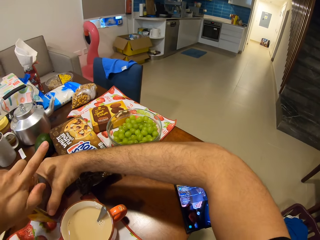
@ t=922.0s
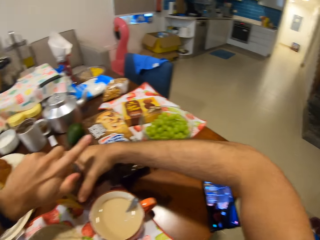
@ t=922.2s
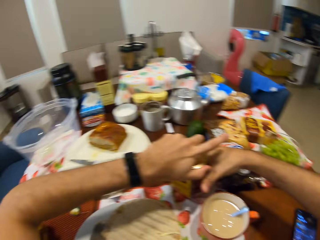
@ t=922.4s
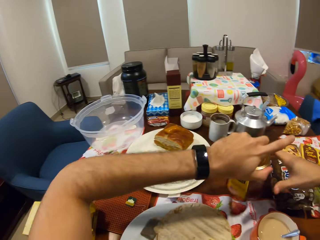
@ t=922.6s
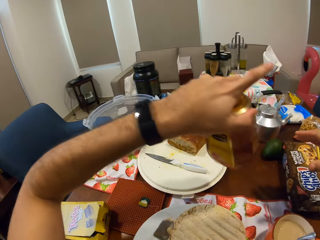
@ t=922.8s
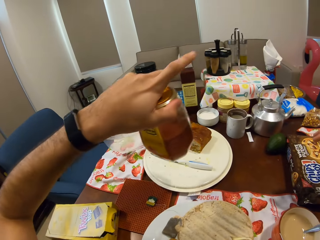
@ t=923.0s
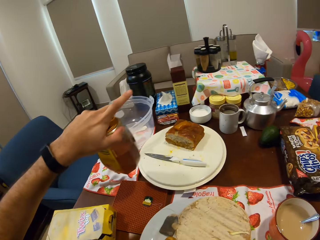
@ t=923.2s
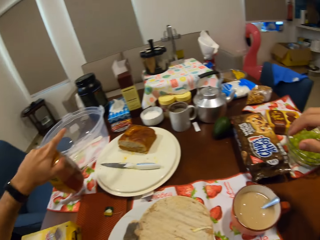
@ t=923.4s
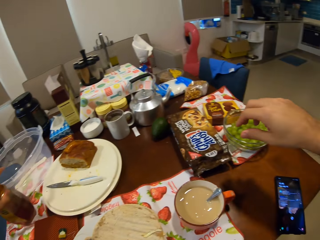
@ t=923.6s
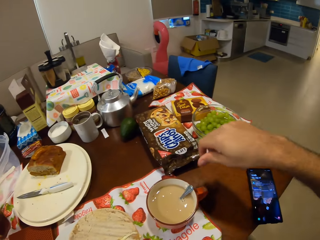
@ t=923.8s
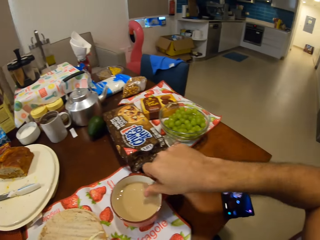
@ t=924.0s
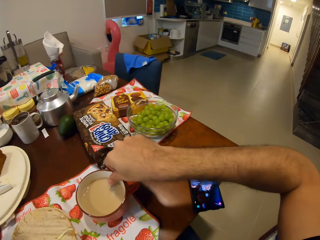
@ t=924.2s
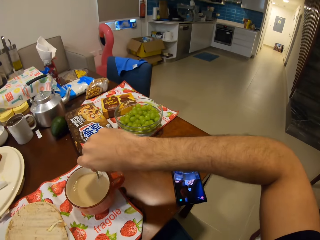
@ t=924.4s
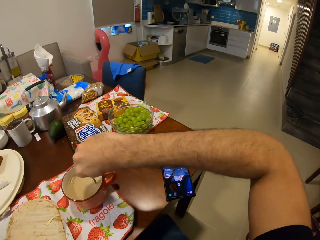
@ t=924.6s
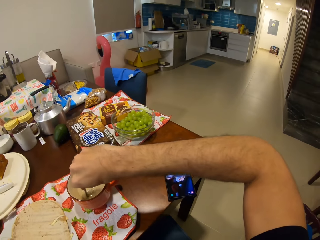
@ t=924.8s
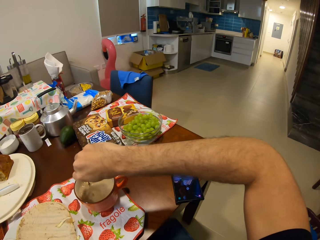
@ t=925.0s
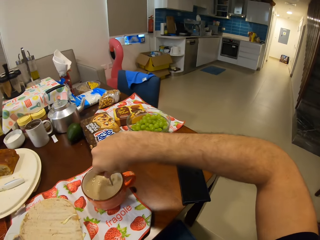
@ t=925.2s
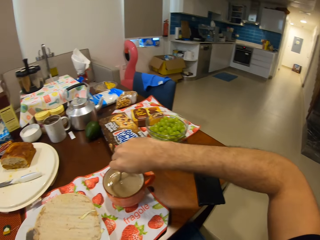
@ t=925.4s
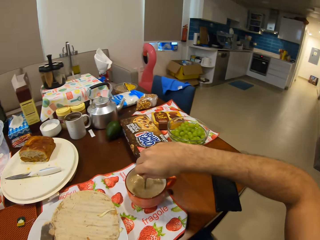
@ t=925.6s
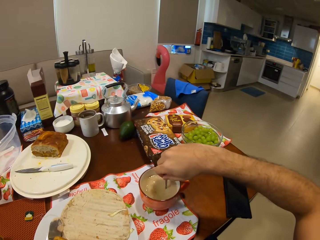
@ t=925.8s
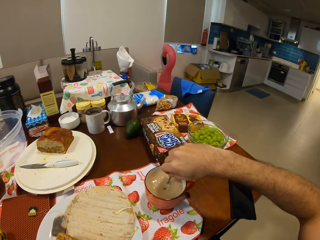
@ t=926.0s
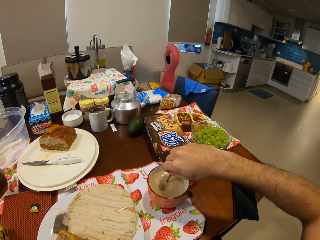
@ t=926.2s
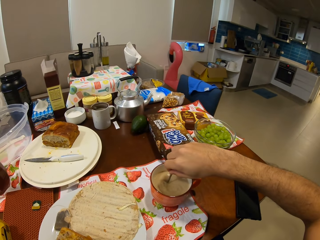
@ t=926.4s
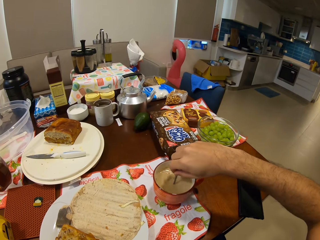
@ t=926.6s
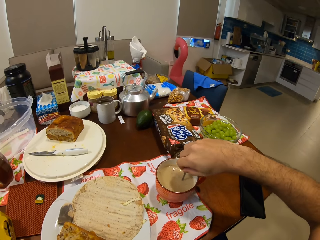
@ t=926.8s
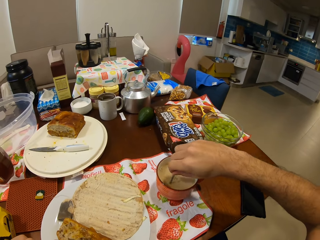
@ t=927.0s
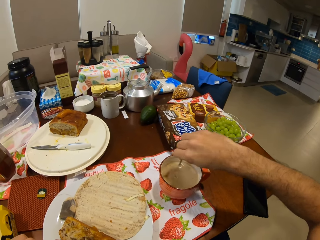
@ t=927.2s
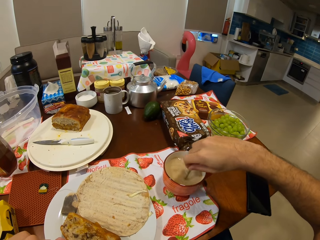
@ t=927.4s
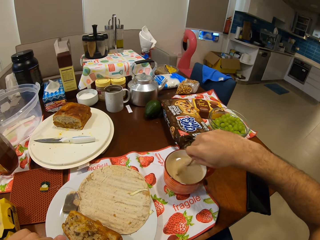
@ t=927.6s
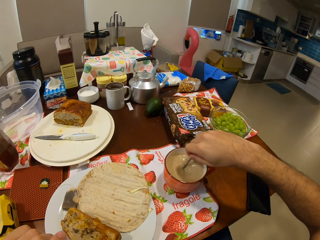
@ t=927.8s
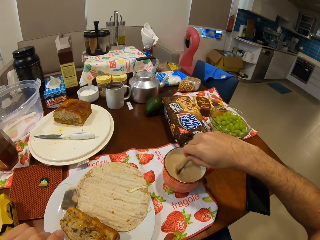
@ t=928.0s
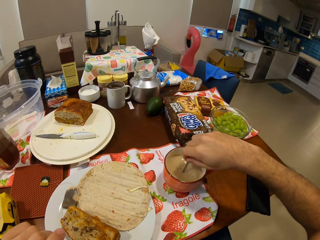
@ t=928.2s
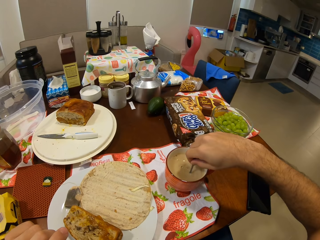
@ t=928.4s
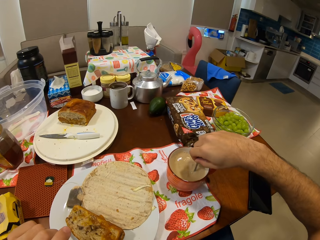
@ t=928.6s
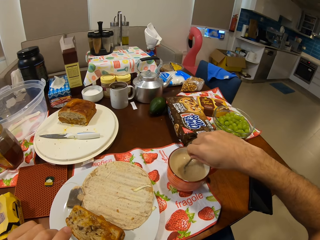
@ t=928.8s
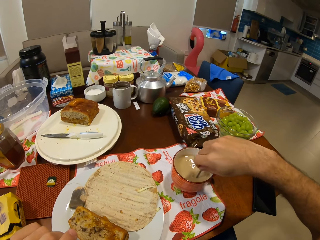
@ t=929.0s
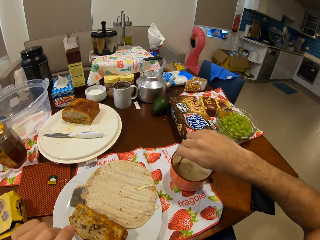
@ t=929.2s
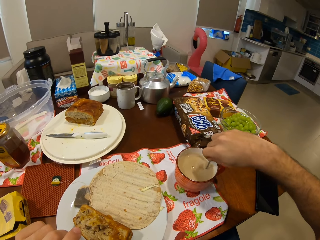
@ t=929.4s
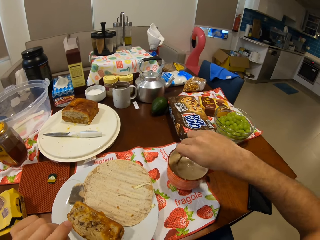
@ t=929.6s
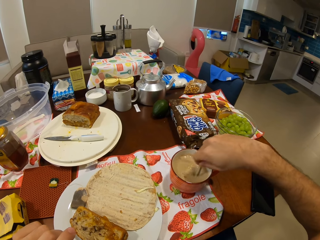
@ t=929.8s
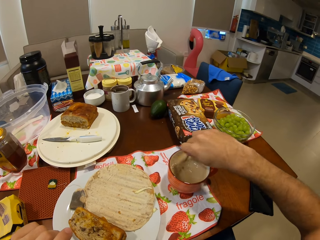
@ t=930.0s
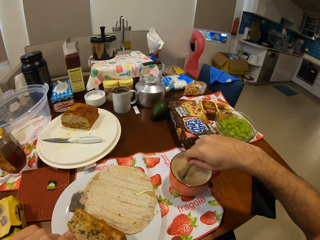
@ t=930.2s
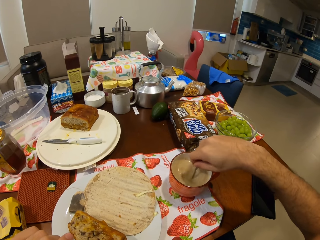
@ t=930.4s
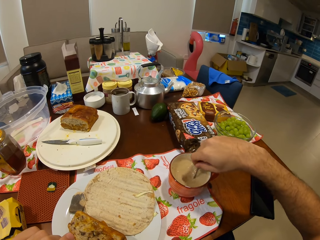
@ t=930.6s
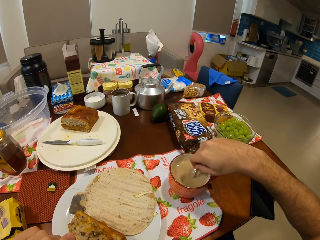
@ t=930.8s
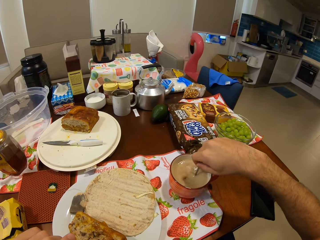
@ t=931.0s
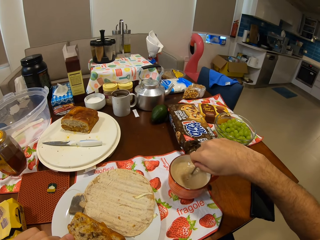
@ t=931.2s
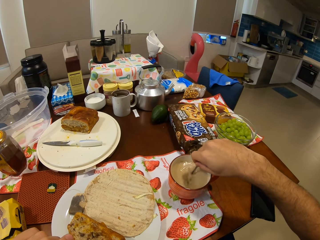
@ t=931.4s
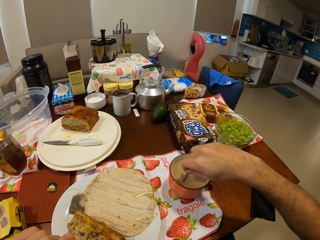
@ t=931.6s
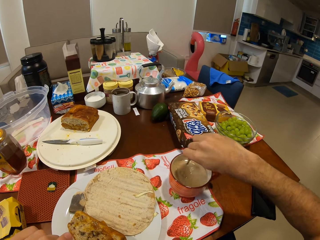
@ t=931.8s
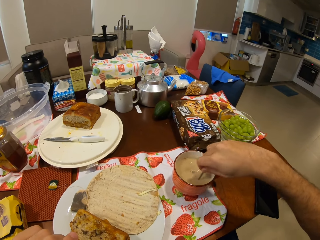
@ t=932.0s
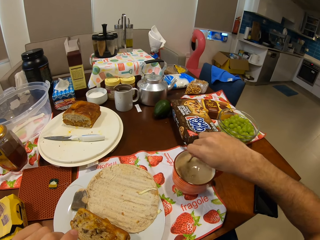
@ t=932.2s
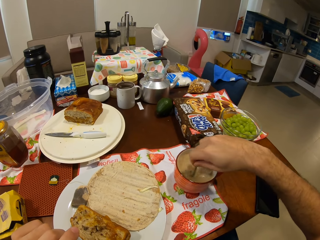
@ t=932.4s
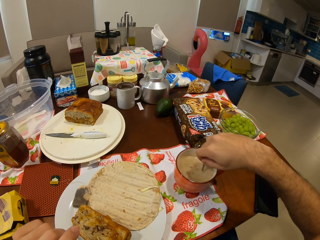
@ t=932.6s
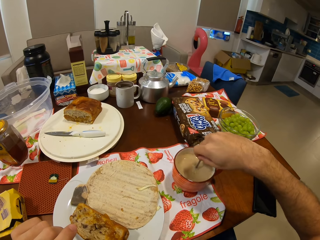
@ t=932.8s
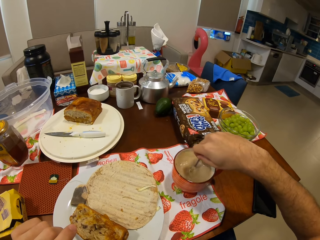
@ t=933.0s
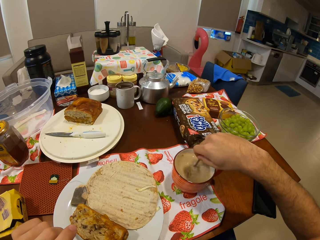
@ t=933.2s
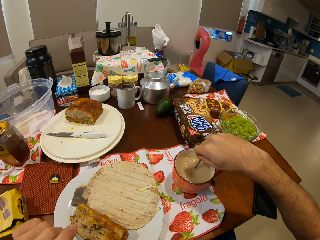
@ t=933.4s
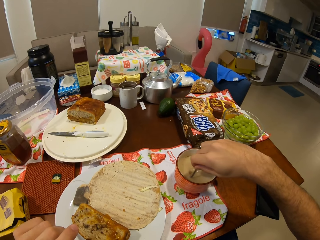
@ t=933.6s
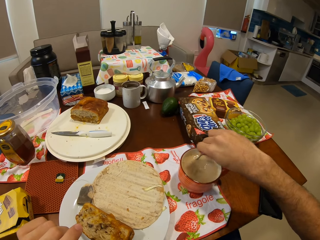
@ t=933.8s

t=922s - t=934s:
The camera wearer closes the jar lid with his left hand. He moves the jar lid around the dining table with his left hand. He stirs the cup of tea with the tea spoon in his right hand.

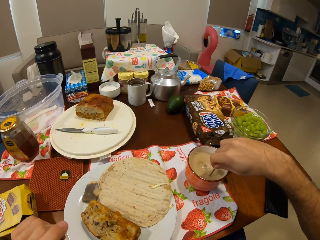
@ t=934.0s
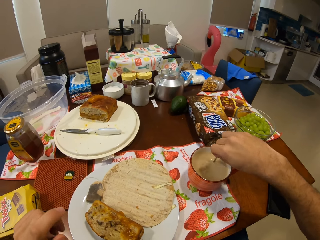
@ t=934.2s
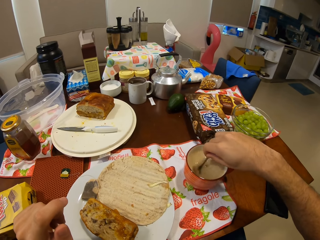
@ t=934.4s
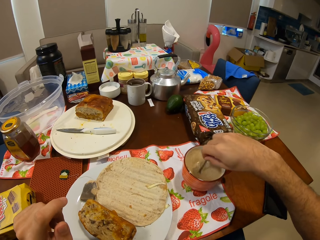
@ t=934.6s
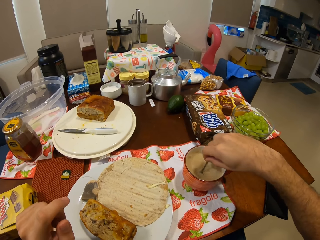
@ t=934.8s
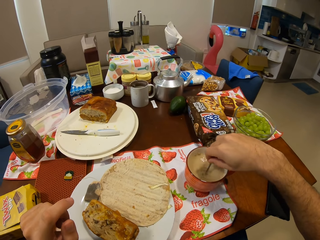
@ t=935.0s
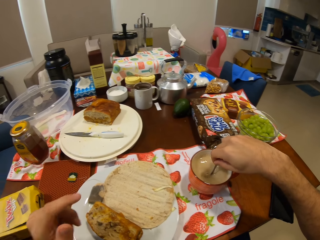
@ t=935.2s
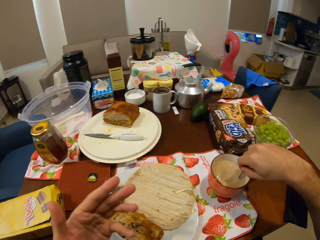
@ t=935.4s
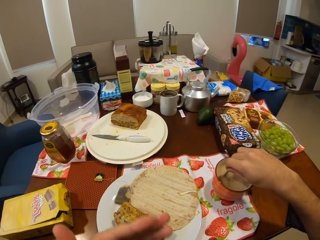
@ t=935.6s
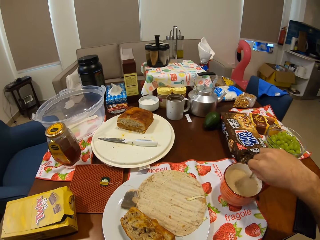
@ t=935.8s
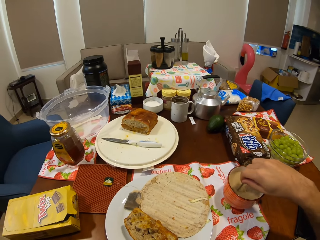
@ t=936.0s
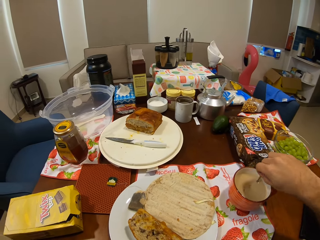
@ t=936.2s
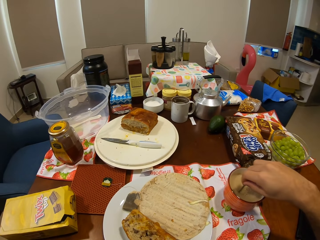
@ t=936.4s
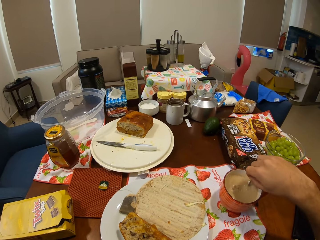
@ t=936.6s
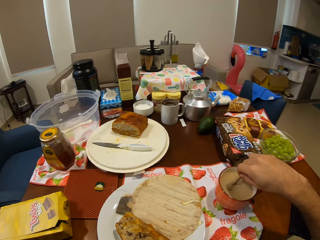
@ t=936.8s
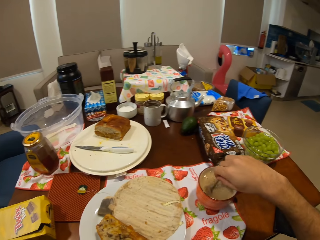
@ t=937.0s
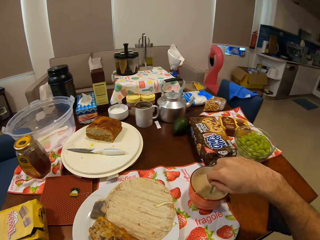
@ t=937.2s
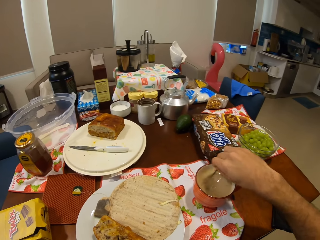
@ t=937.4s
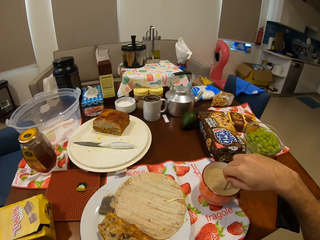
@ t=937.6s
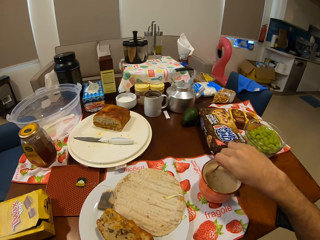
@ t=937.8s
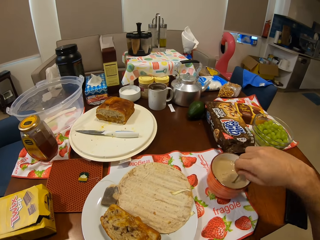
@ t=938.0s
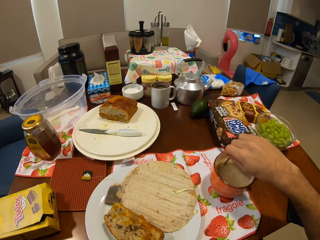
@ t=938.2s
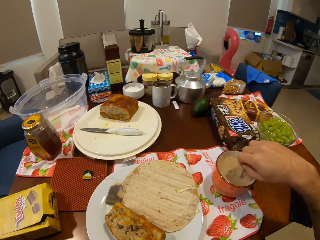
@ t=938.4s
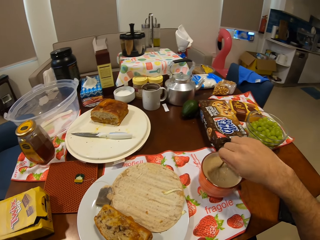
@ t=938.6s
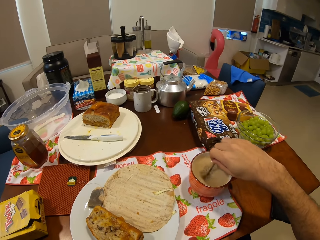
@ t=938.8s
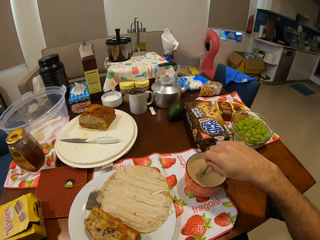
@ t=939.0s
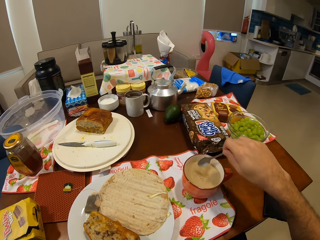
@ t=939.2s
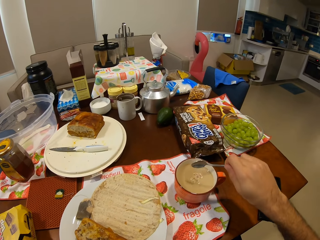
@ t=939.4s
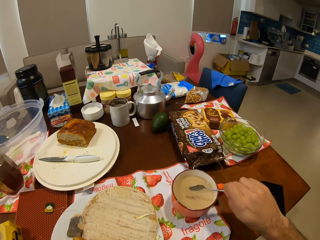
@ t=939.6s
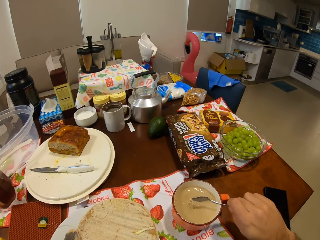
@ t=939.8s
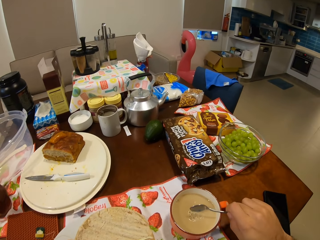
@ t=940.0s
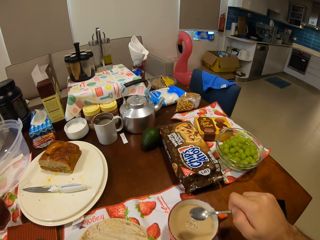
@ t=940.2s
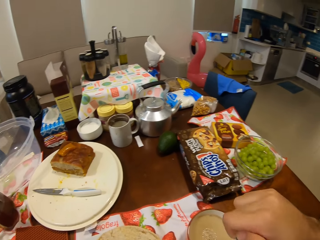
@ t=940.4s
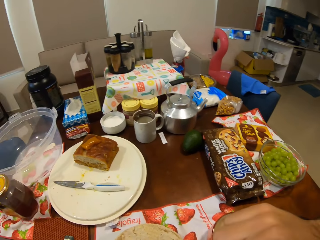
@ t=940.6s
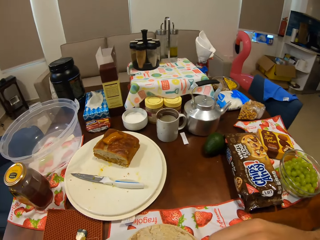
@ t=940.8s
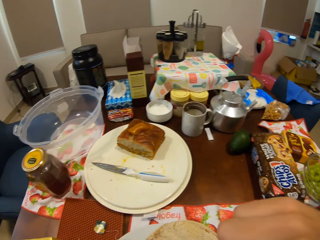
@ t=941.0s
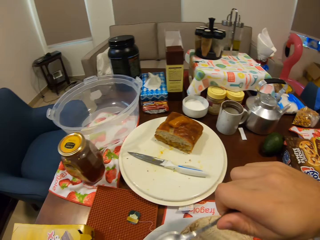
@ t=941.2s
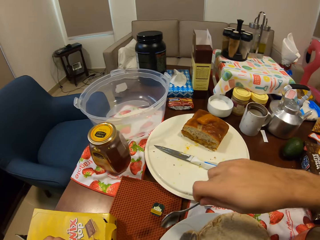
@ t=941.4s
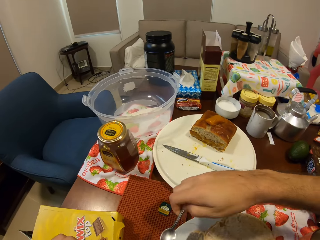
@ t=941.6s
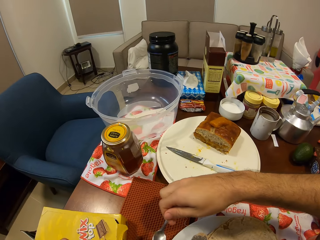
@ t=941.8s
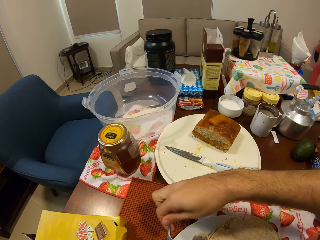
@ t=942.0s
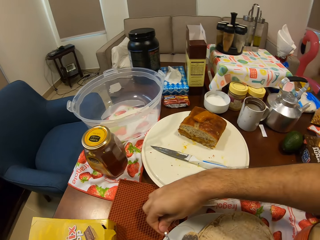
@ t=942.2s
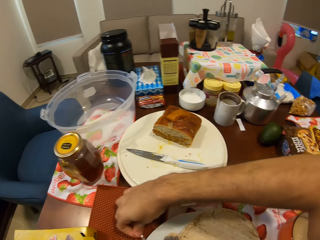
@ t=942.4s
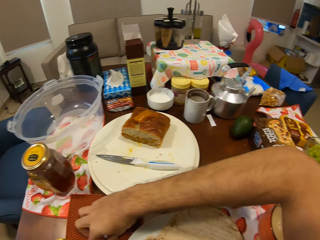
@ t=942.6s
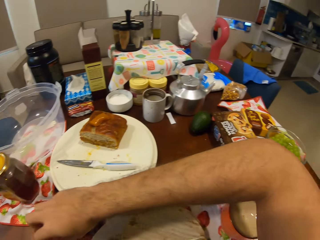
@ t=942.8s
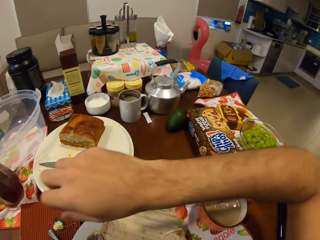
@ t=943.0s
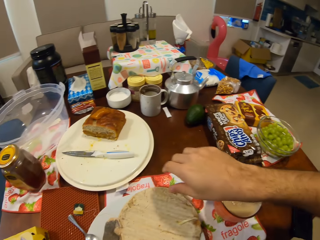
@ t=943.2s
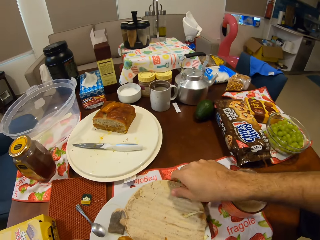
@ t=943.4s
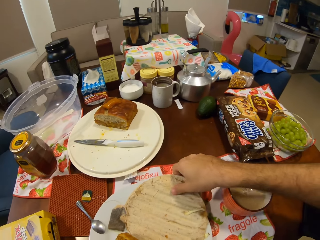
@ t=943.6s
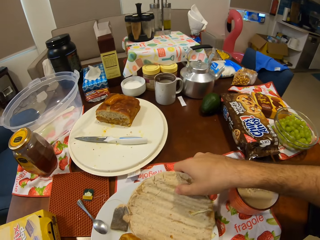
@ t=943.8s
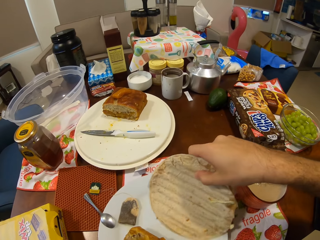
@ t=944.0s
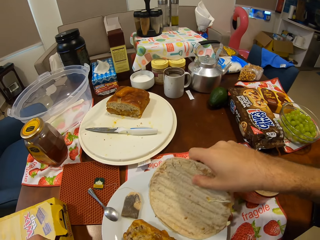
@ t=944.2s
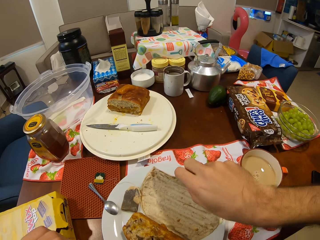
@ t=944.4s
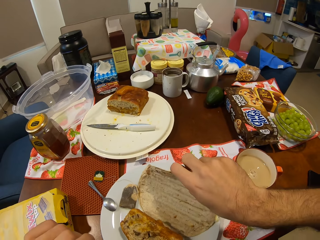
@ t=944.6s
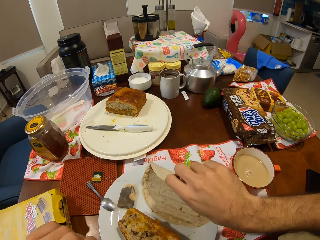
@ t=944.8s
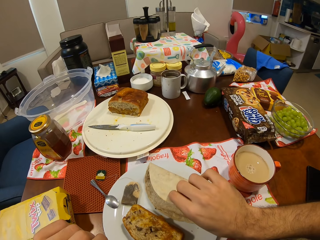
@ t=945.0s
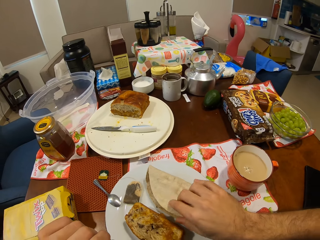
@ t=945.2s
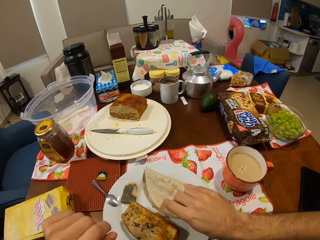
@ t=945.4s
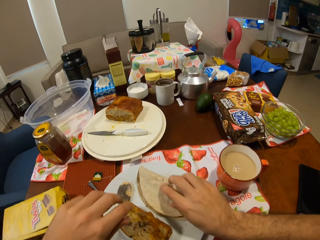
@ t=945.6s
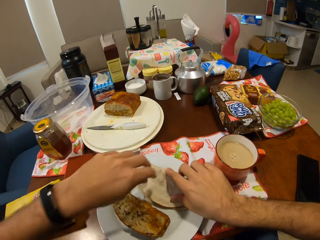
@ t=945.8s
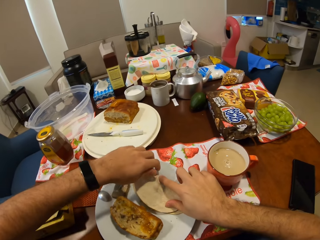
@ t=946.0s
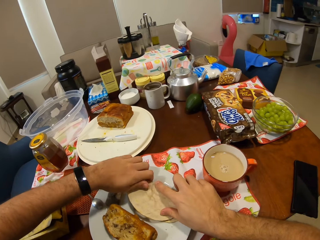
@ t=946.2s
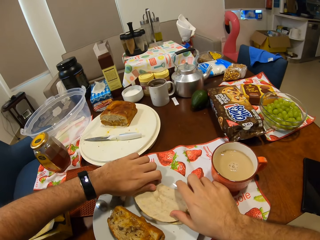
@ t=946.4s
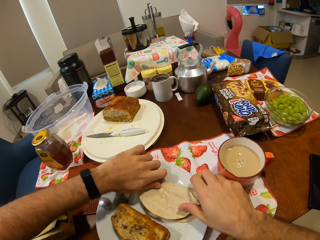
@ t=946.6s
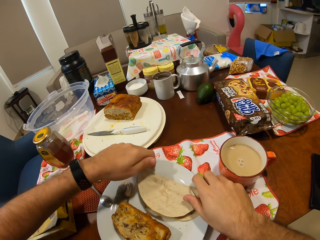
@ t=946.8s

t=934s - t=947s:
The camera wearer places the tea spoon in his right hand beside the plate. He picks up a flatbread laying on the plate with his right hand. He folds the flatbread with his right hand.
